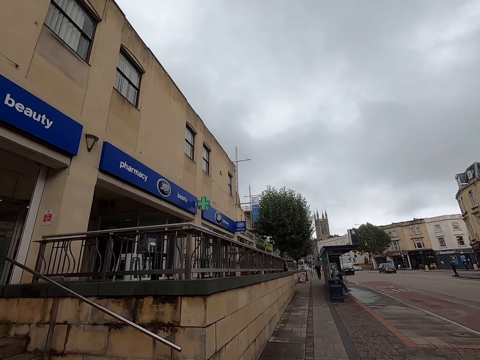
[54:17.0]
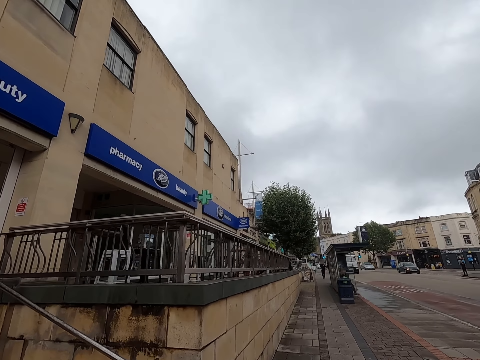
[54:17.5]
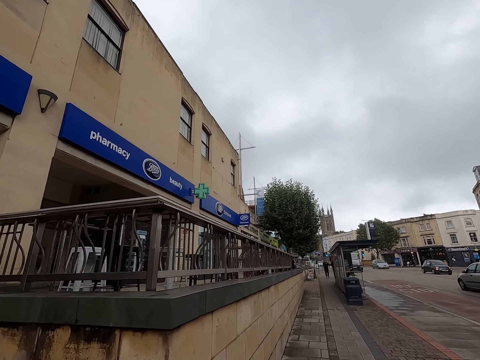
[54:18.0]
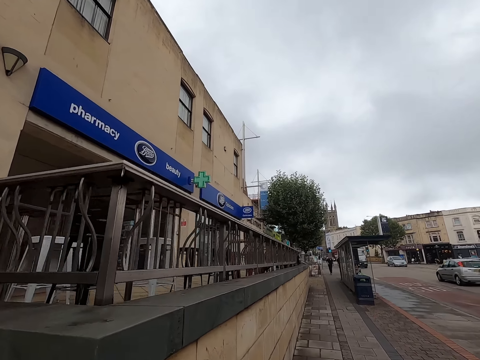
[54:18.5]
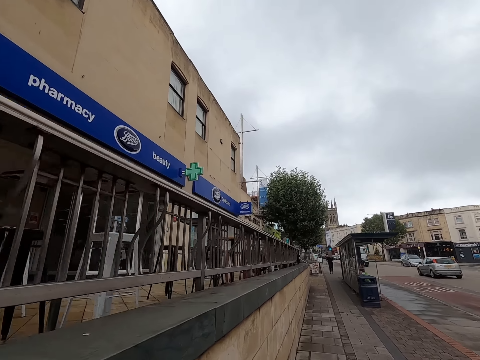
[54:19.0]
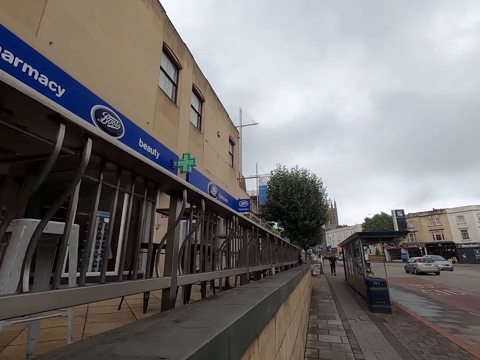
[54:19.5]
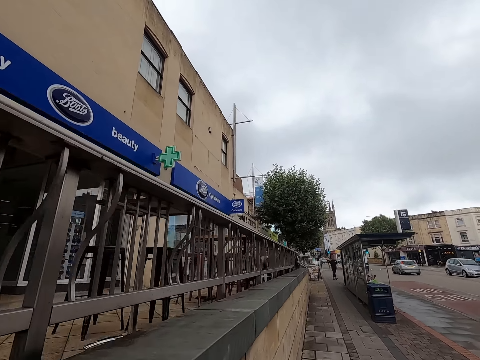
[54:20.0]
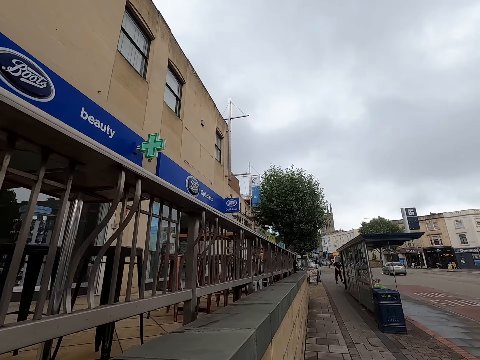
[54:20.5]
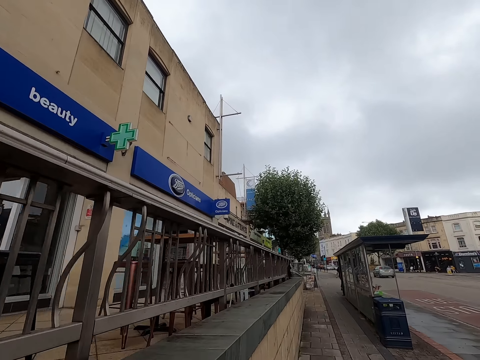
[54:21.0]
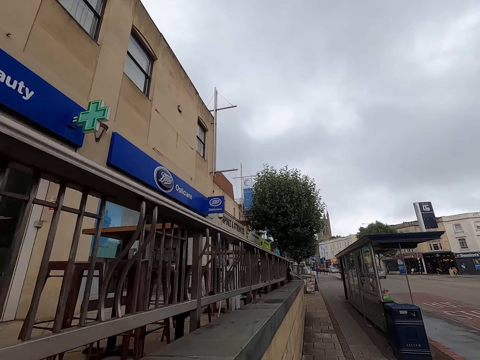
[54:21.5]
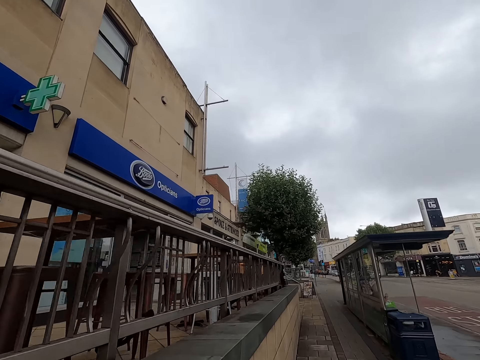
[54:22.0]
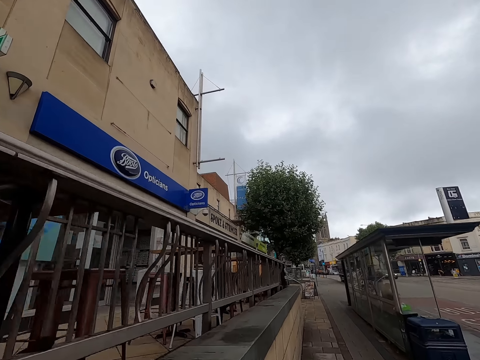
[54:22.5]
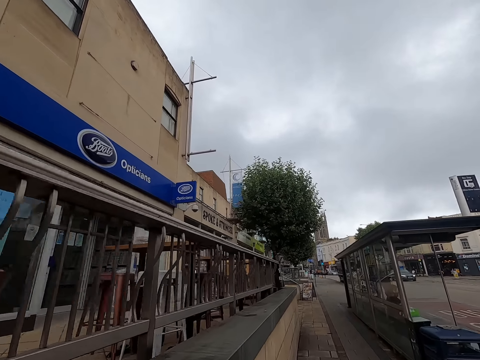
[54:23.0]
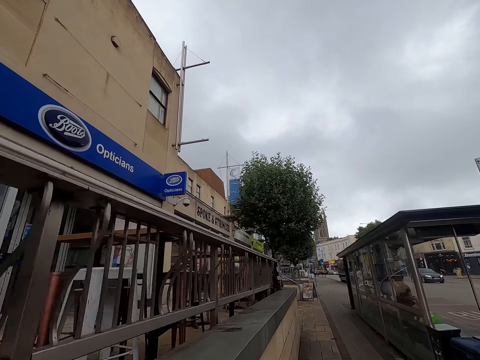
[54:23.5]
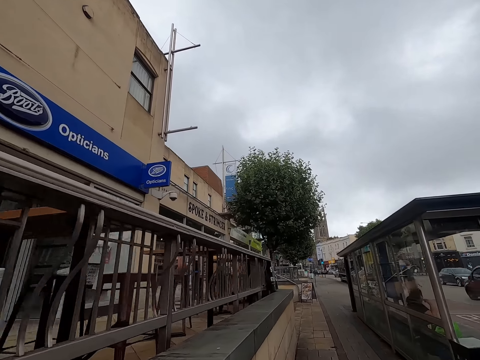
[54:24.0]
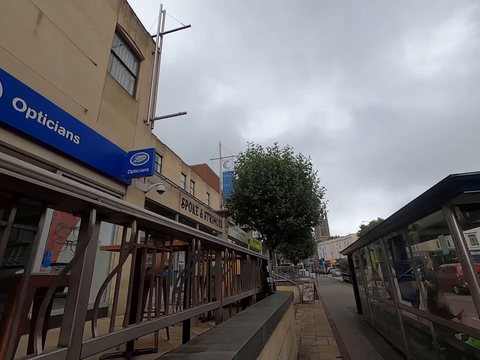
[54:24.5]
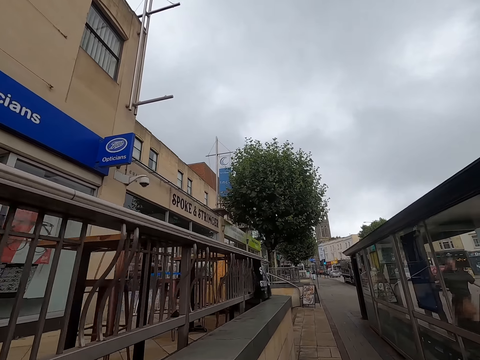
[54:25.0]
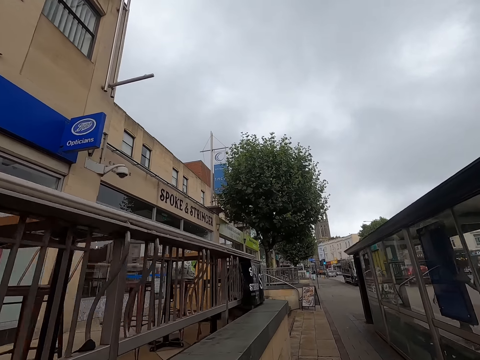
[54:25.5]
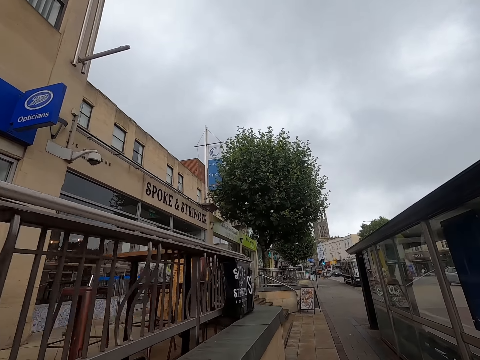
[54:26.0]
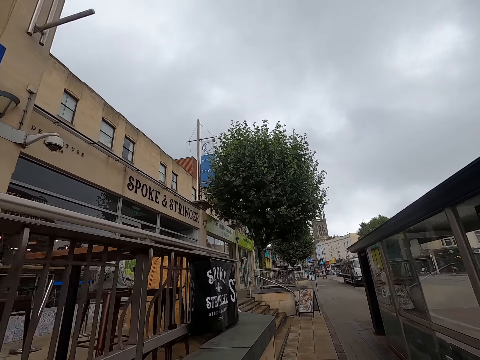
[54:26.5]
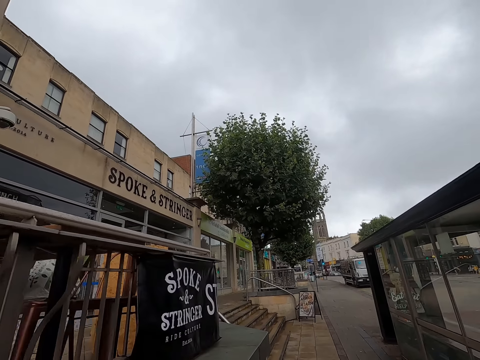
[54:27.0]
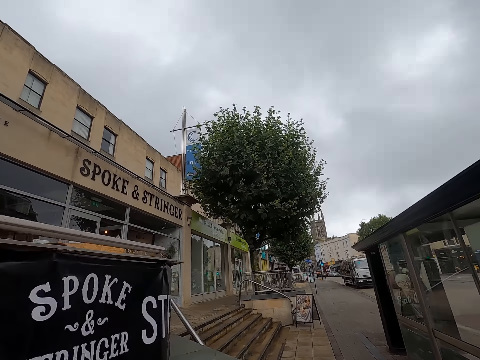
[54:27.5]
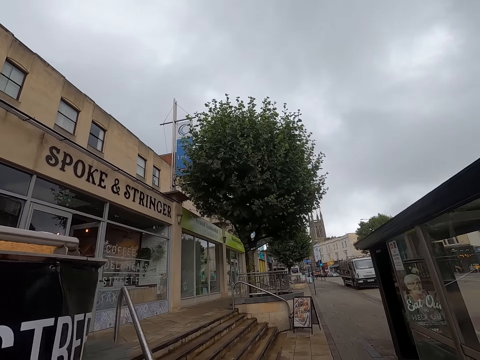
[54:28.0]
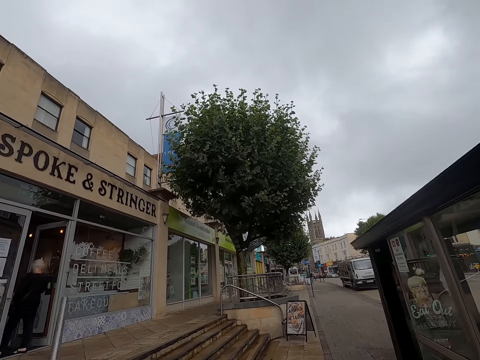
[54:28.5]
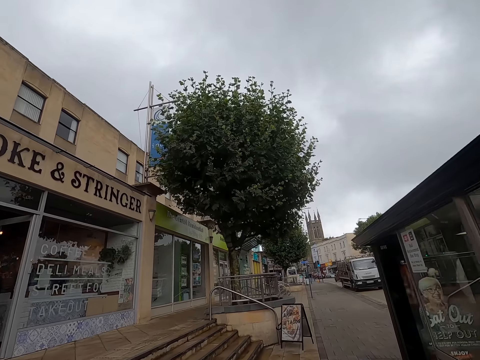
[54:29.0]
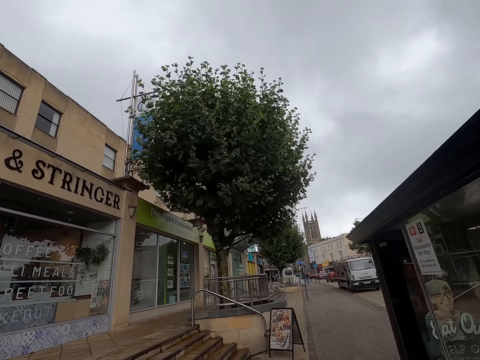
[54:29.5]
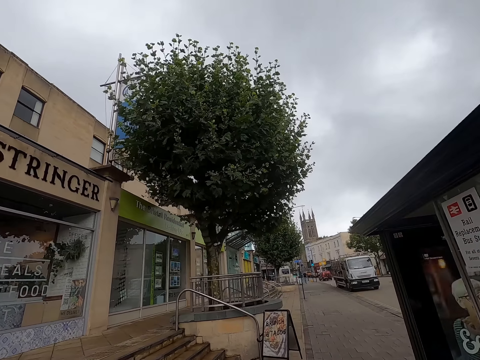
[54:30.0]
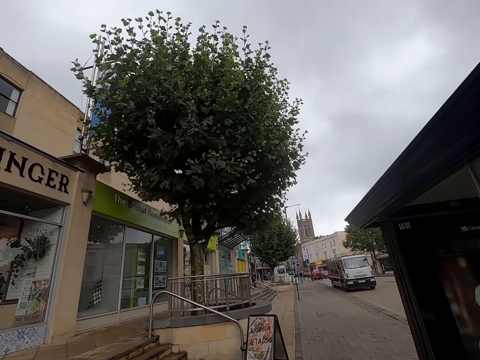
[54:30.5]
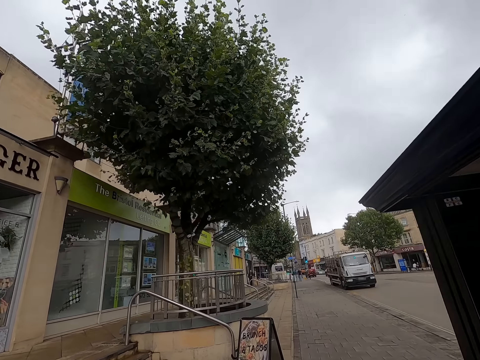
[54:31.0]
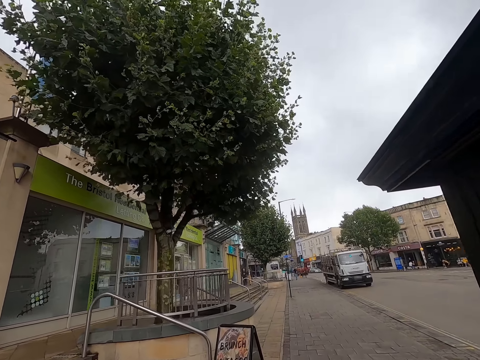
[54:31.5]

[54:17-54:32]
A grey car drives past the camera wearer. A grey car drives past the camera wearer again. A red car drives past the camera wearer.

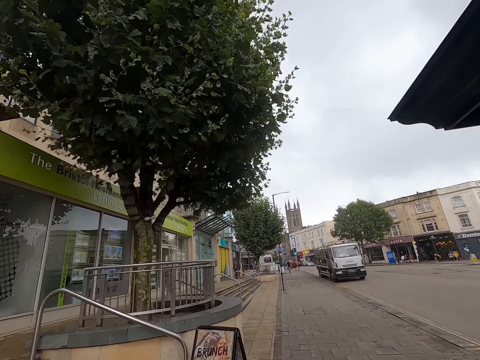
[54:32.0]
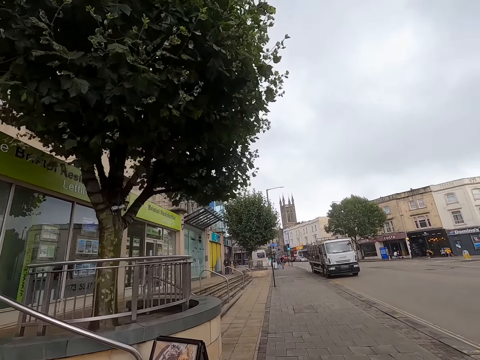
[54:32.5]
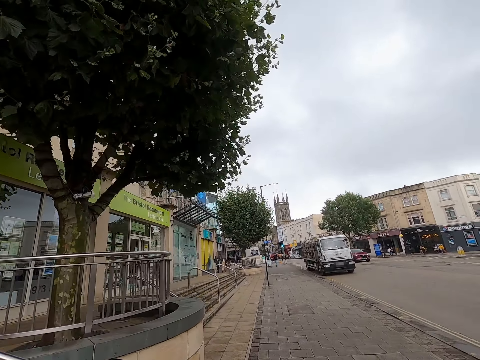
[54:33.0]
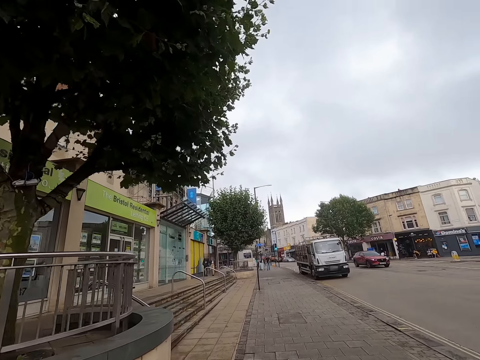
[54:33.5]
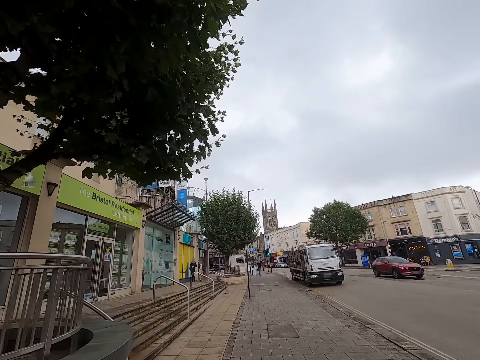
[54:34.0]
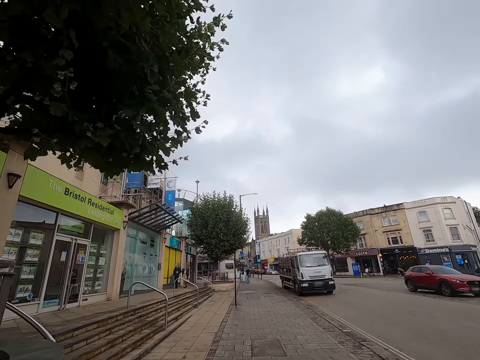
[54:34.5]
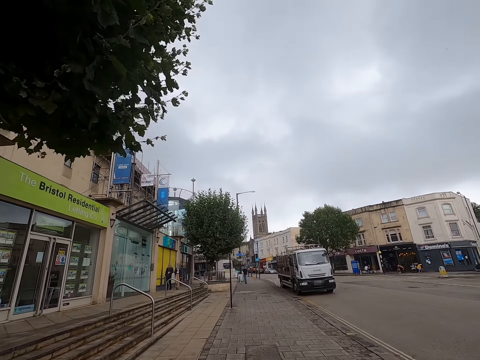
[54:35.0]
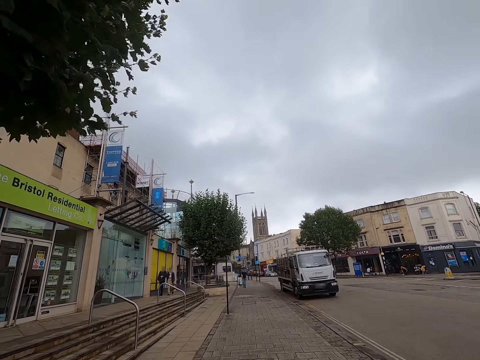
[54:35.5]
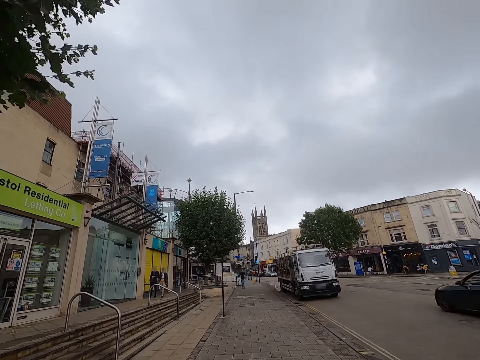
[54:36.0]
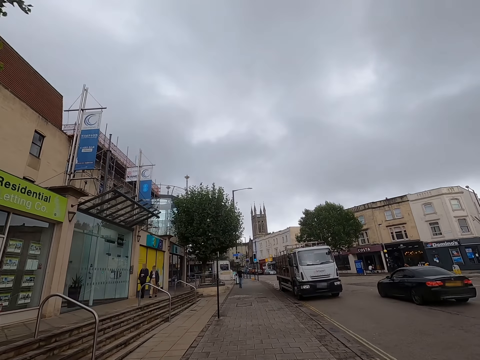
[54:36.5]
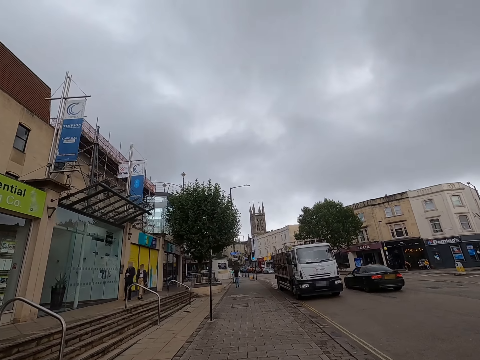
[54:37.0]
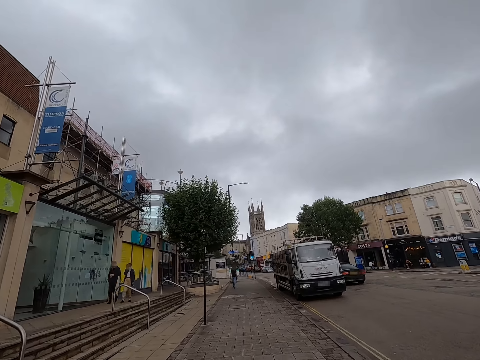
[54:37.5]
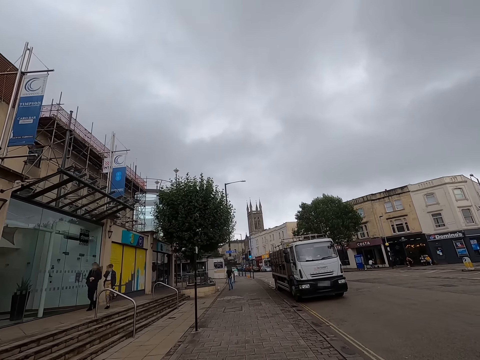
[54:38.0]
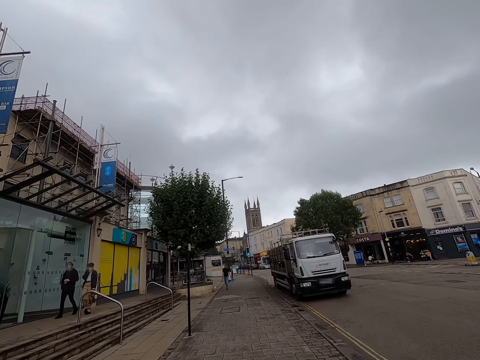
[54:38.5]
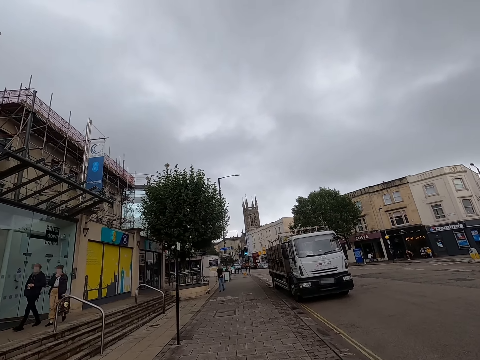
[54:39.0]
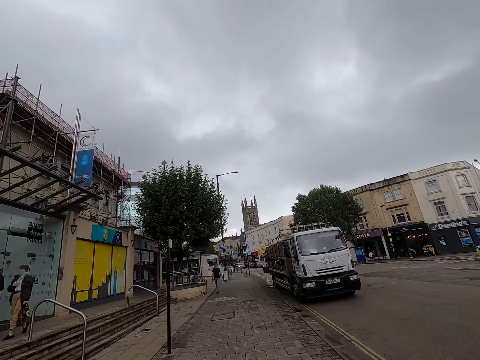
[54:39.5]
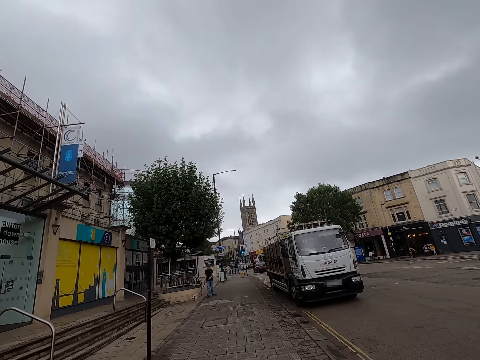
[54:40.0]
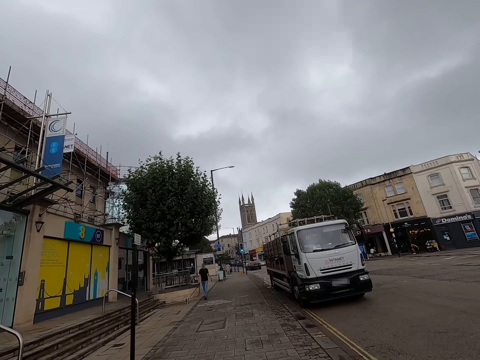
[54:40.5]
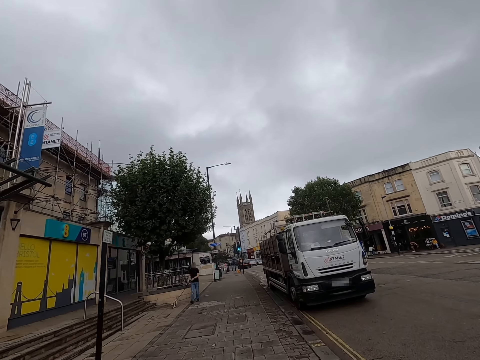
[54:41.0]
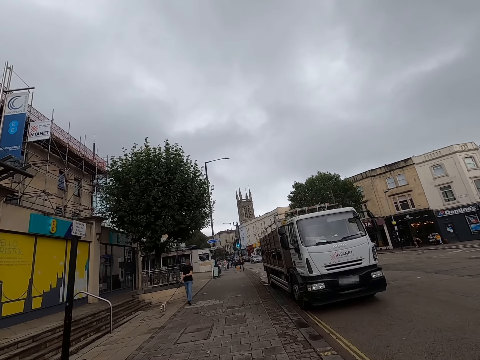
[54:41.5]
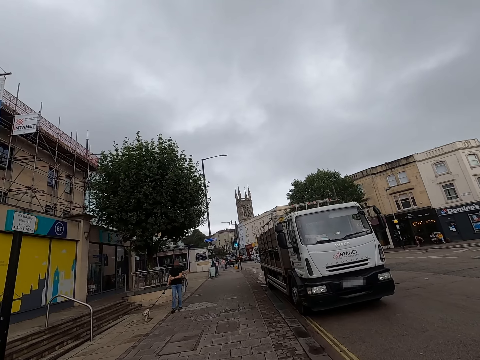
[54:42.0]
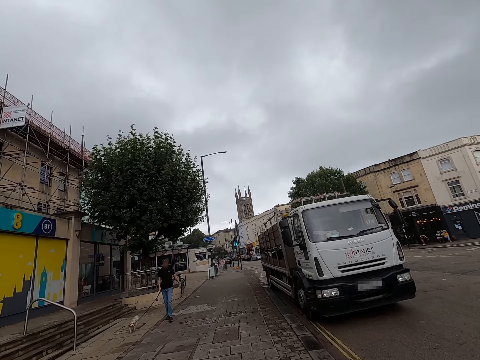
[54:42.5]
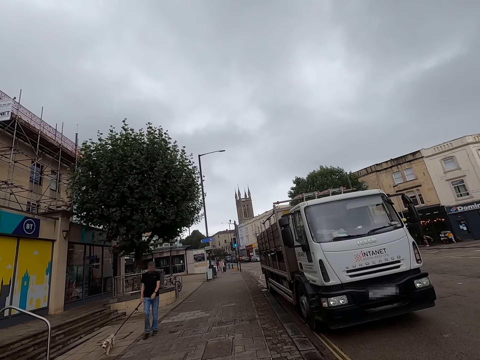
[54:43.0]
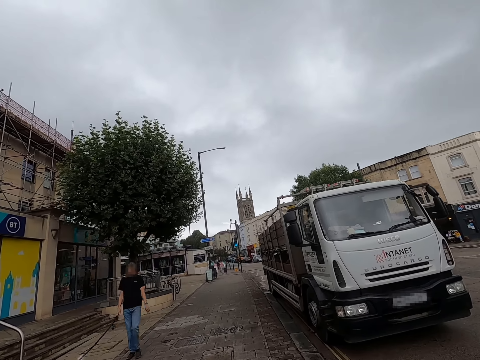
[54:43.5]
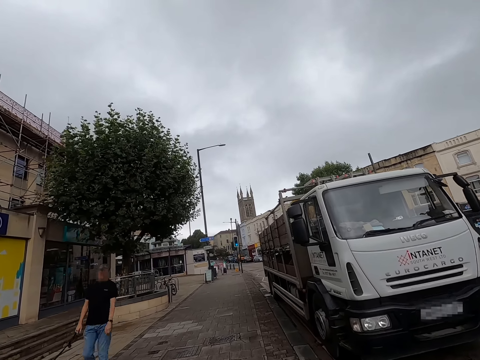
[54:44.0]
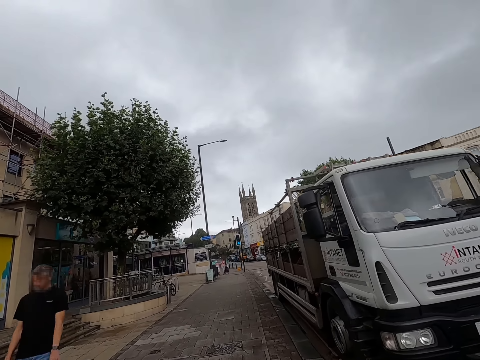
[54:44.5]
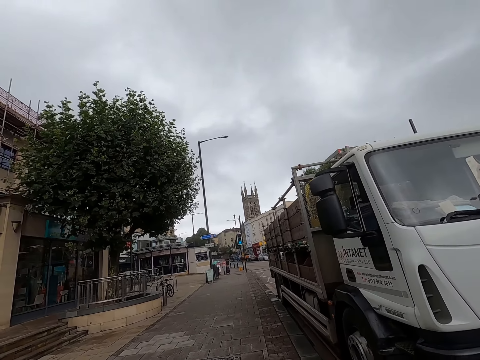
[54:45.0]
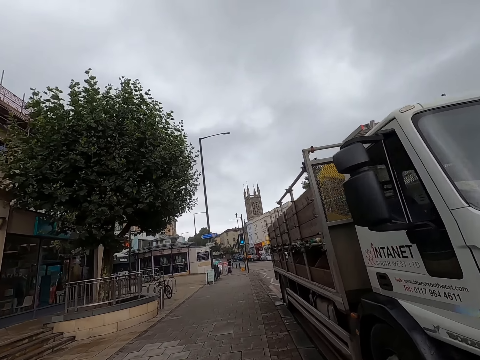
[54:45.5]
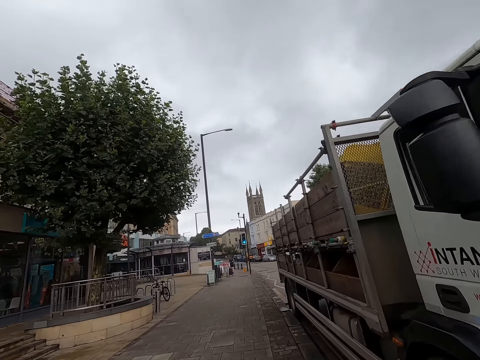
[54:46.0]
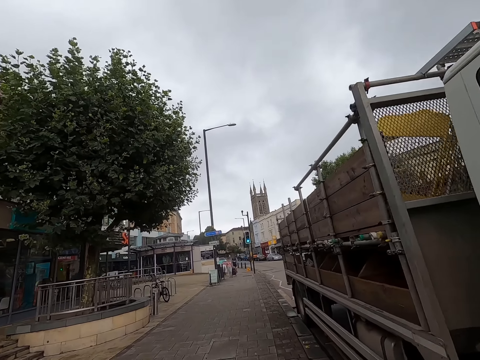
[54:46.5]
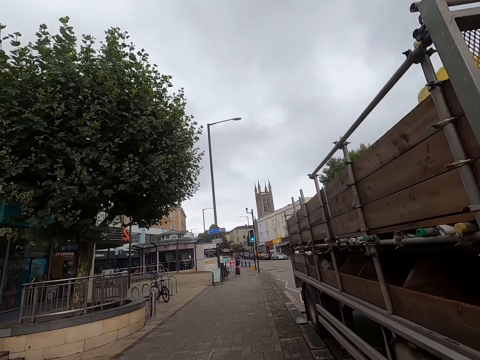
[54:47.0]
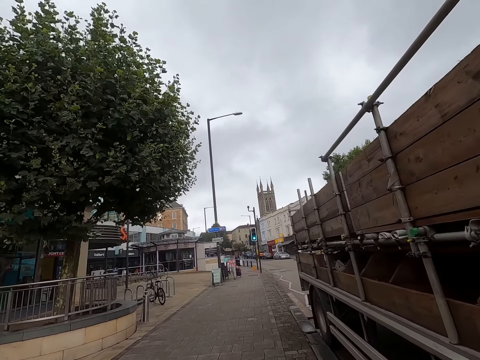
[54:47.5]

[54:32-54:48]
A red car drives past the camera wearer. A black car drives past the camera wearer. A man walks past the camera wearer. Another man walks past the camera wearer. A third man and a dog walk past the camera wearer.
